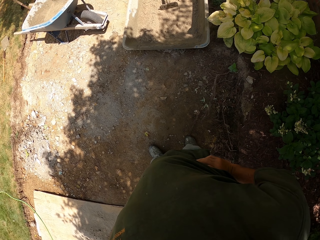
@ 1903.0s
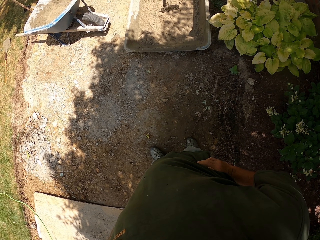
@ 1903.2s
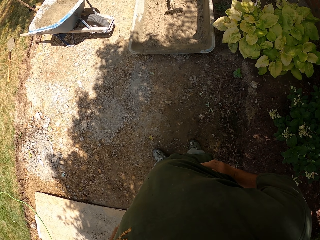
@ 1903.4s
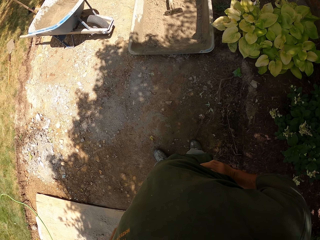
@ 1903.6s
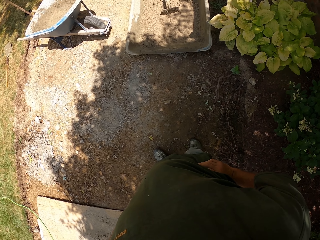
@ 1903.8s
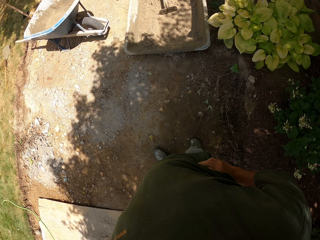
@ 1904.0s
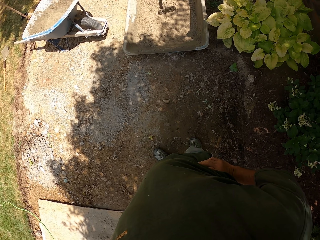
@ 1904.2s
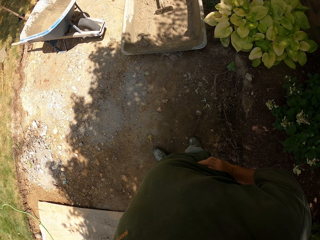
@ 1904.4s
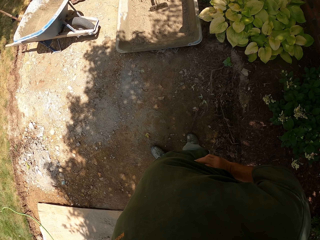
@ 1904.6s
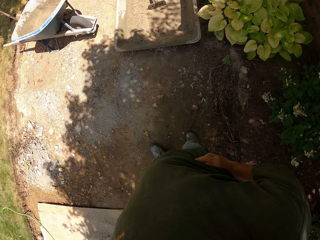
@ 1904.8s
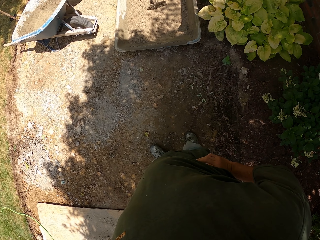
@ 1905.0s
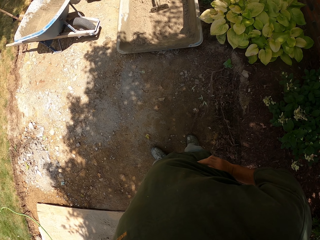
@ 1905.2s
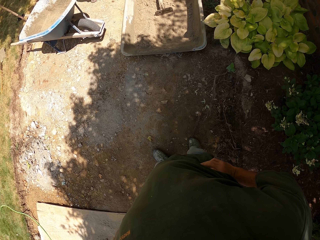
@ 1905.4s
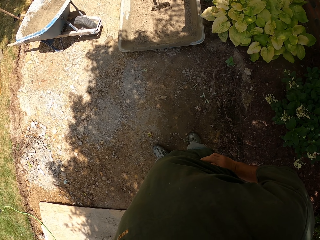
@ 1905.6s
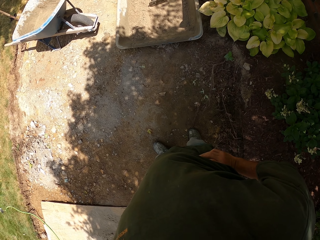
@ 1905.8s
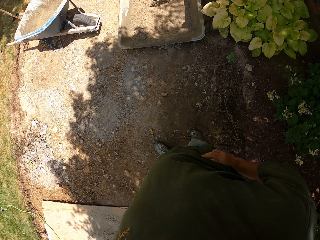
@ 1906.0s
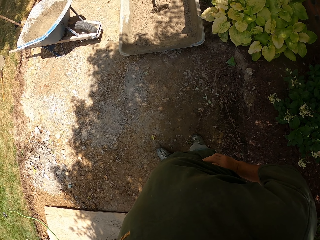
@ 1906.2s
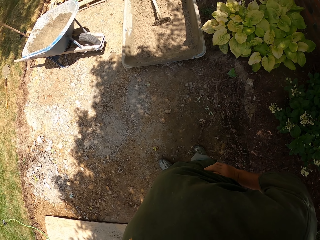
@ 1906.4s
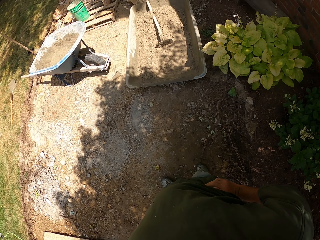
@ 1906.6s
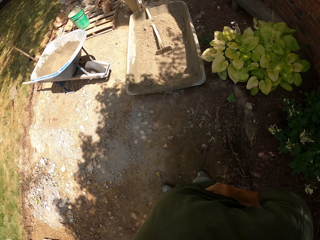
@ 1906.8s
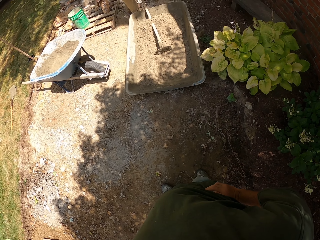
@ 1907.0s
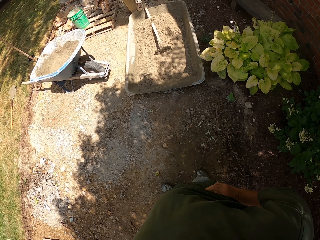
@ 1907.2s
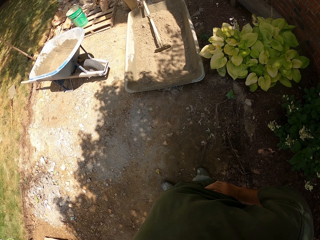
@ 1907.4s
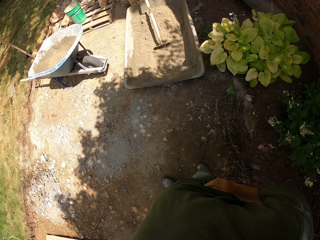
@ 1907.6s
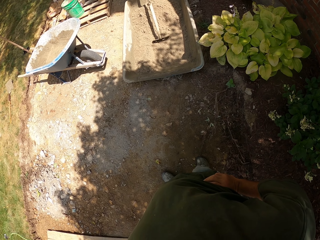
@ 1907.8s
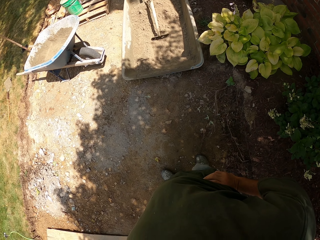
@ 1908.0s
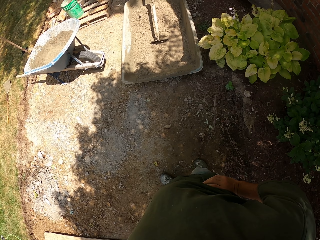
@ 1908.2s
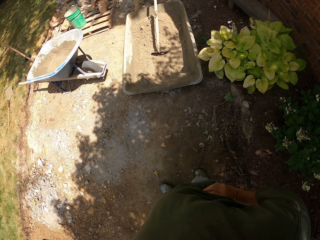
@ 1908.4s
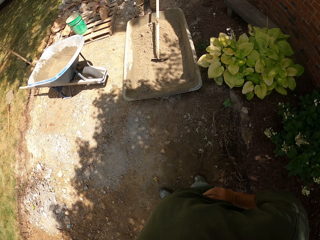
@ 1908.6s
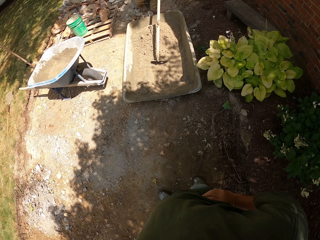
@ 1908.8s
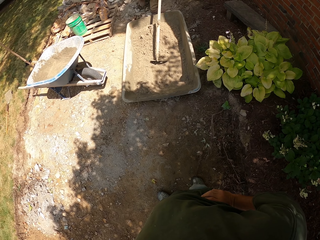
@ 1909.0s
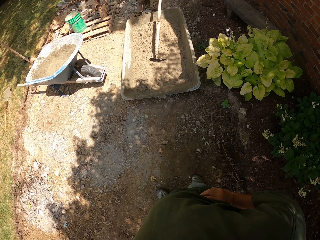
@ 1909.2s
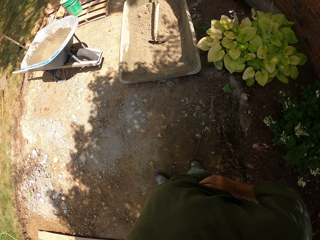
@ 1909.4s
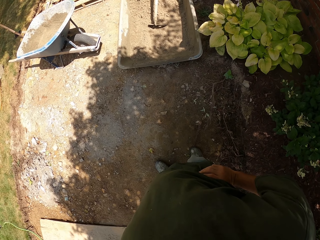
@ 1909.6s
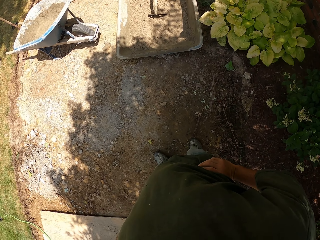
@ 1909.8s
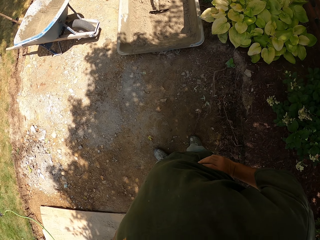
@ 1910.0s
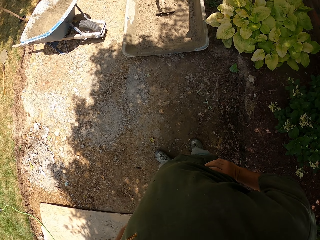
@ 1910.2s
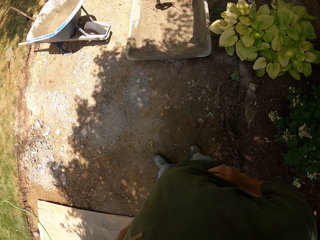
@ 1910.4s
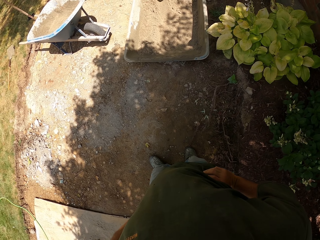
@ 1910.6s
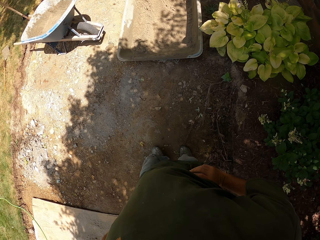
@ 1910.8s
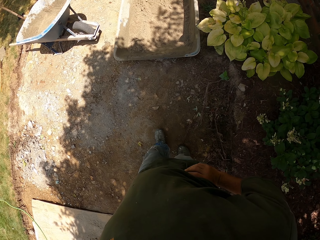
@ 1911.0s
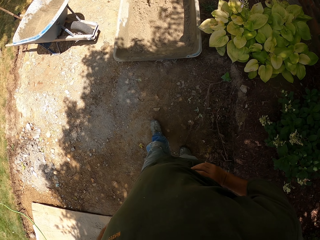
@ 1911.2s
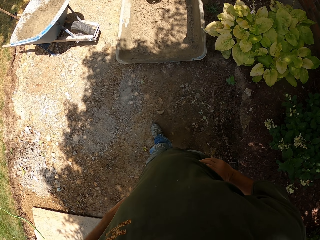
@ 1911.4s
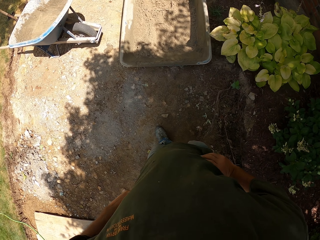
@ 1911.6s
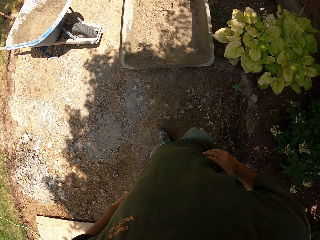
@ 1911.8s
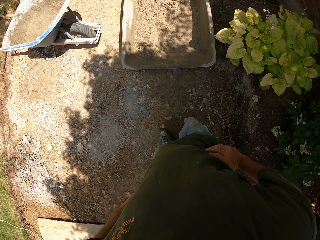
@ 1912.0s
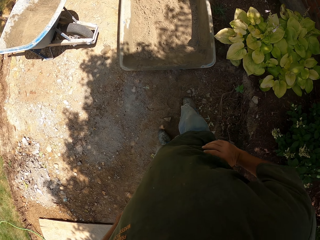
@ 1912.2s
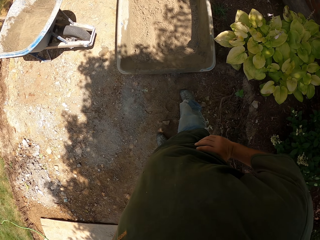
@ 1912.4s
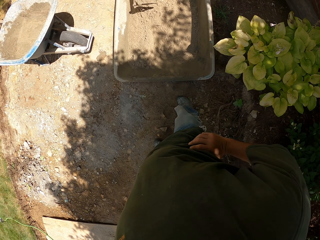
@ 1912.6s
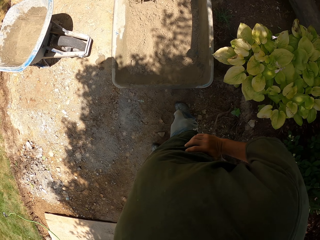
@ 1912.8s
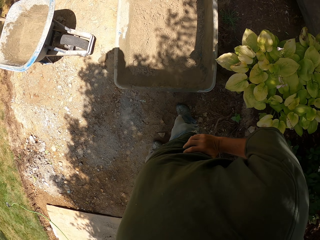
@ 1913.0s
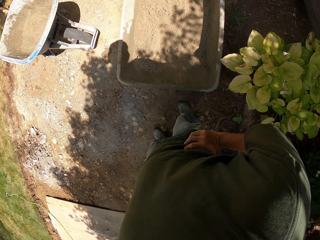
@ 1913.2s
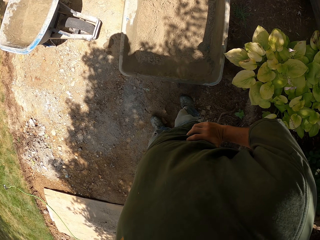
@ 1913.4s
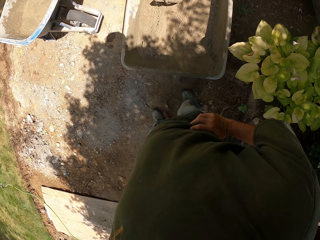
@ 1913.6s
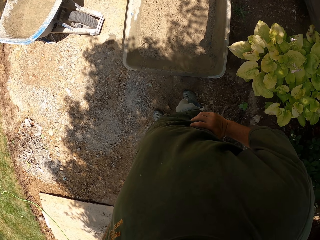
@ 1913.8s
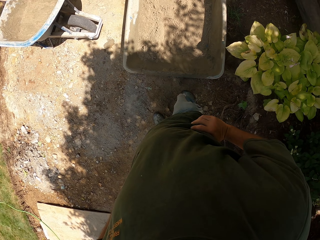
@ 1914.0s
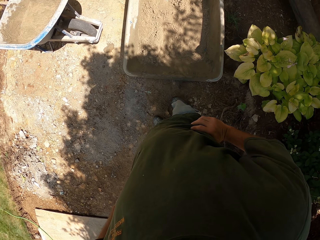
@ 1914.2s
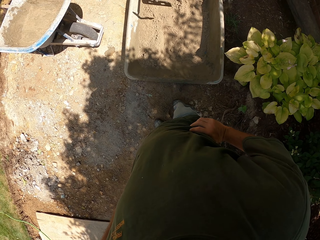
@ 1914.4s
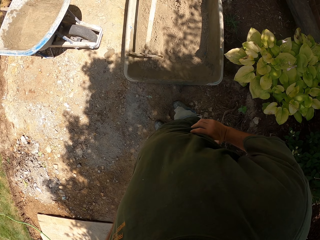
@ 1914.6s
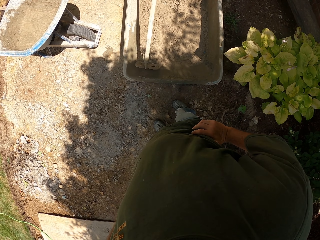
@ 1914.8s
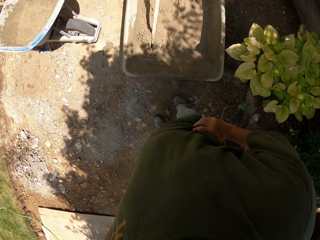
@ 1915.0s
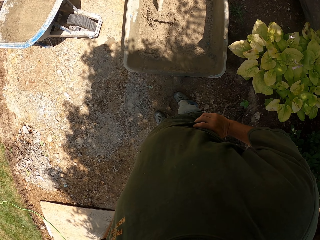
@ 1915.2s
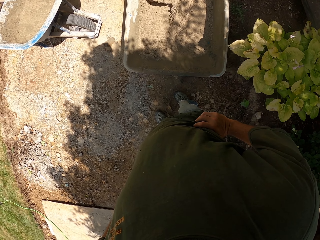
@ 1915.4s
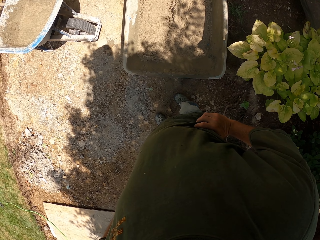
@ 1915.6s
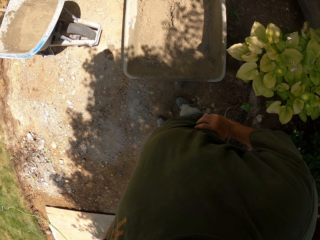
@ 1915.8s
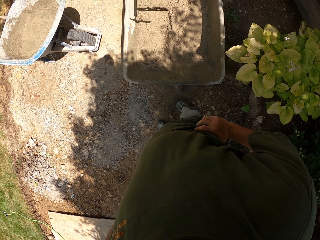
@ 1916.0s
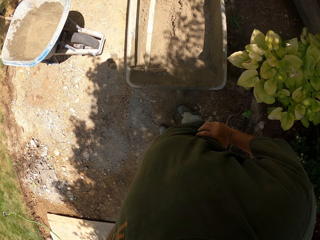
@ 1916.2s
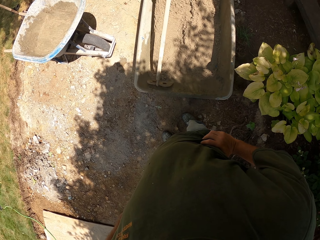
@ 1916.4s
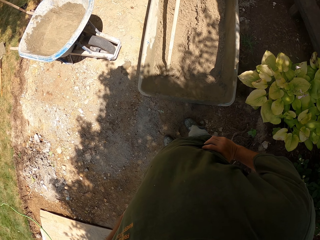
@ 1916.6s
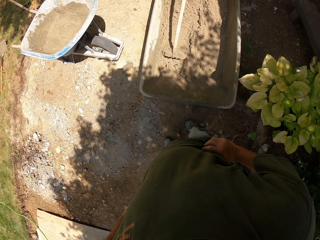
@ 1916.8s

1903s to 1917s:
A man mixes sand with a hoe.

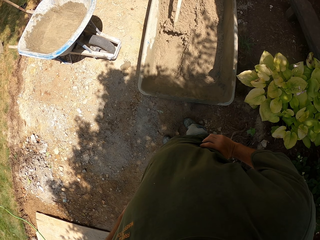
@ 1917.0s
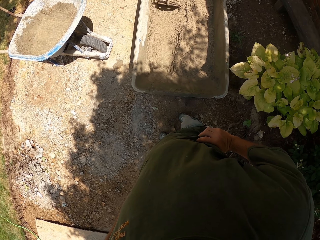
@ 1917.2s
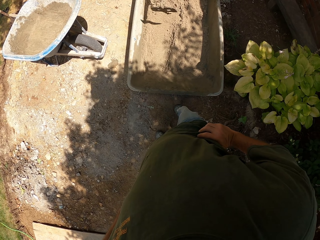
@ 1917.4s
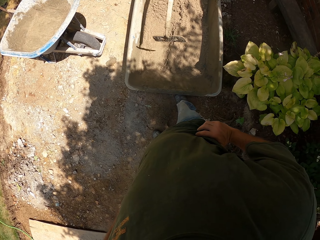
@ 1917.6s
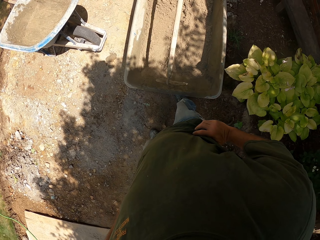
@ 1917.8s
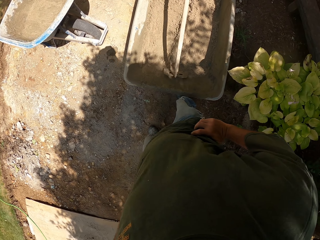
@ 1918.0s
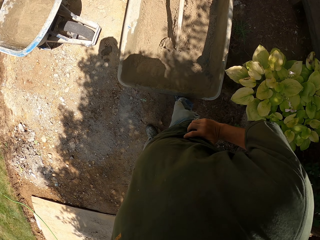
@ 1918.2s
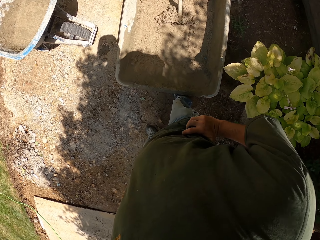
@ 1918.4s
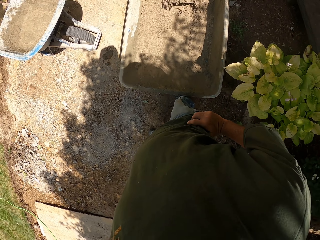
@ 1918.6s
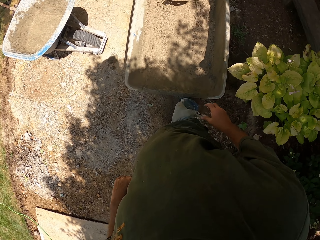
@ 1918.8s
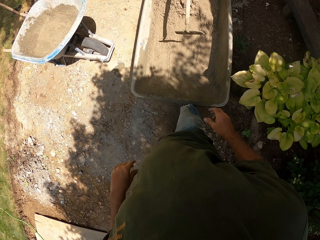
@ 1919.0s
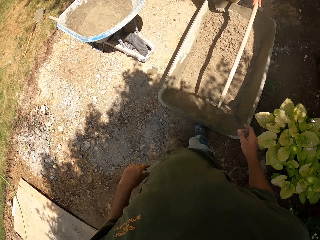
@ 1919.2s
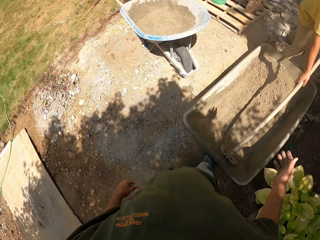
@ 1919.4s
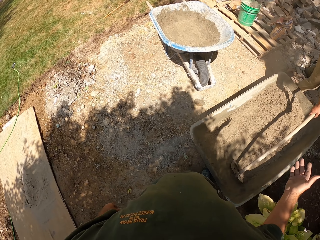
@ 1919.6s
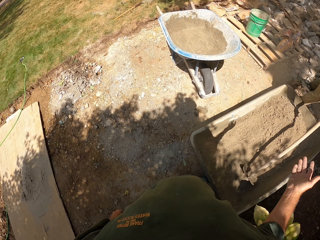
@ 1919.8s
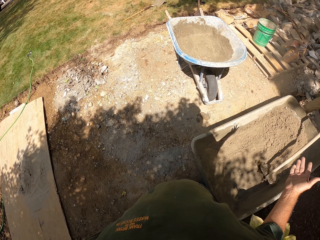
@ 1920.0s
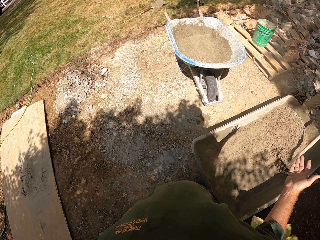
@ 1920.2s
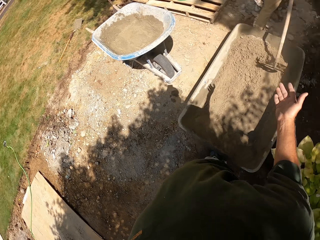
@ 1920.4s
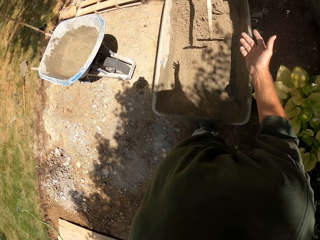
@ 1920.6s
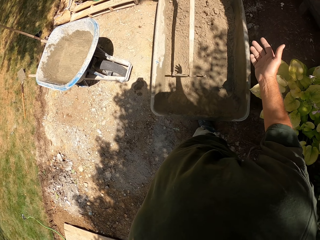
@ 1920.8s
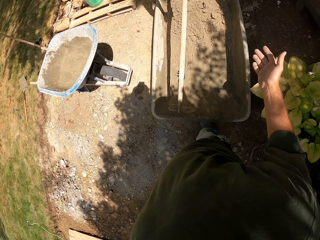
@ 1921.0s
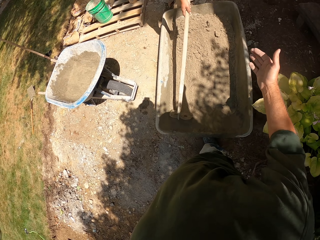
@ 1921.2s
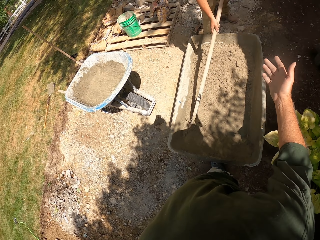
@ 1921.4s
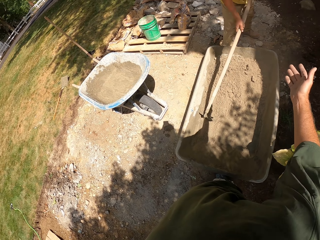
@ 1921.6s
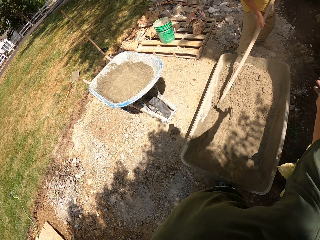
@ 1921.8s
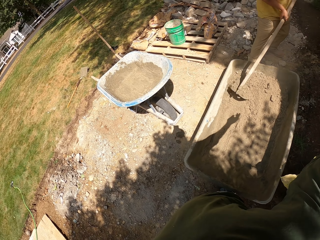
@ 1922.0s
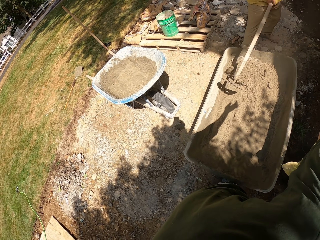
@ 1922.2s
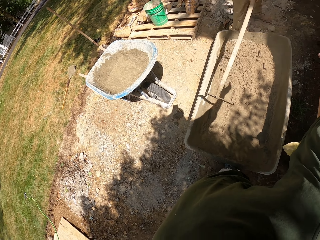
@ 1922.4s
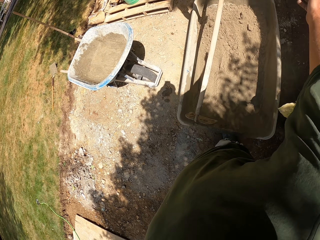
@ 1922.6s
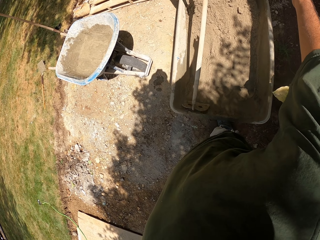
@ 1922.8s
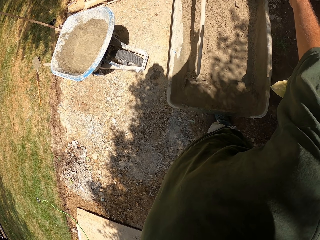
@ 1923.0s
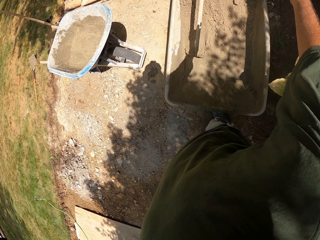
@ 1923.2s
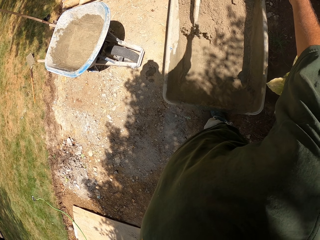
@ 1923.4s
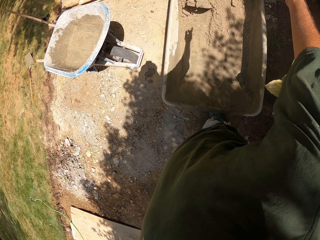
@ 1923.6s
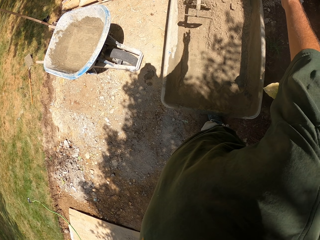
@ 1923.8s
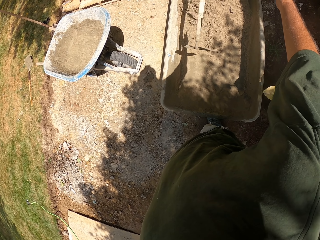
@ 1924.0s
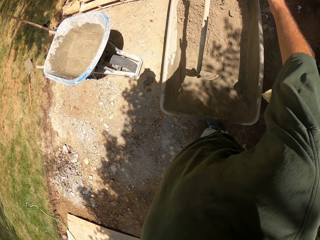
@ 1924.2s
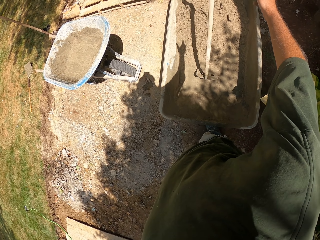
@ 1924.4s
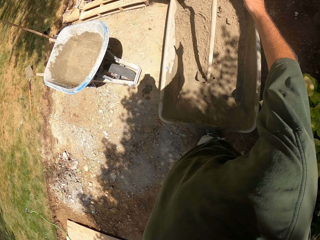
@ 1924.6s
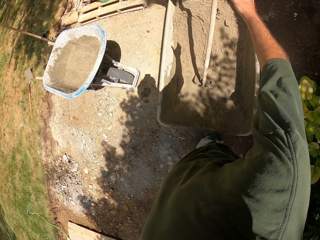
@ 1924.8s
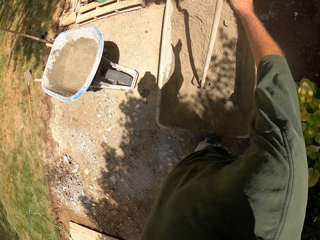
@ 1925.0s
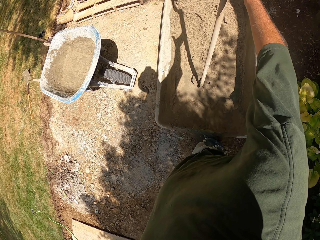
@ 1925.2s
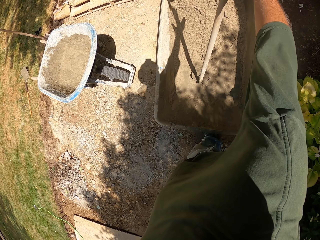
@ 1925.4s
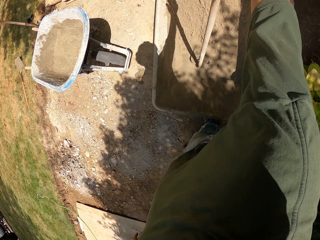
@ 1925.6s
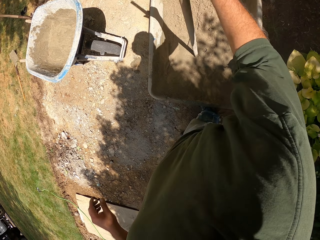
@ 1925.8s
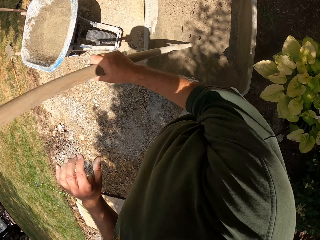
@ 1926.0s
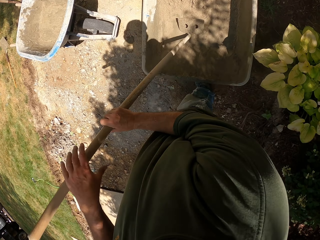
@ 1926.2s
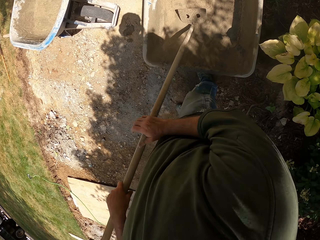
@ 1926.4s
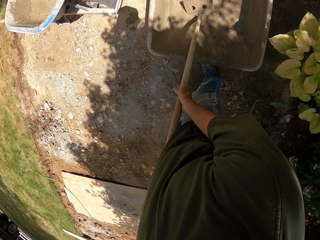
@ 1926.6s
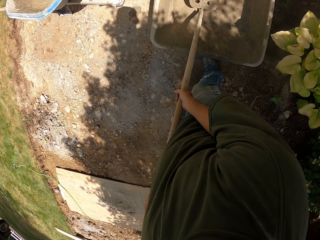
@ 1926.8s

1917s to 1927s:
The camera wearer raises the right hand. They converse with a man. They pick up a rake or hoe.
